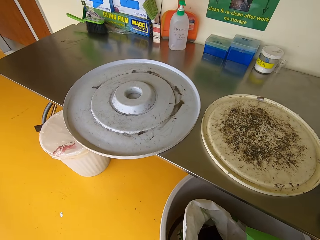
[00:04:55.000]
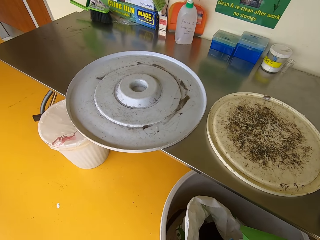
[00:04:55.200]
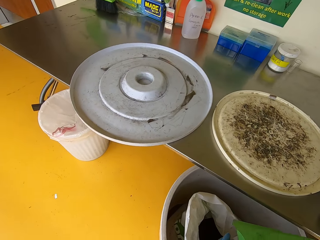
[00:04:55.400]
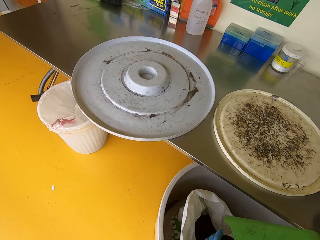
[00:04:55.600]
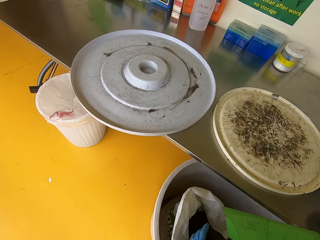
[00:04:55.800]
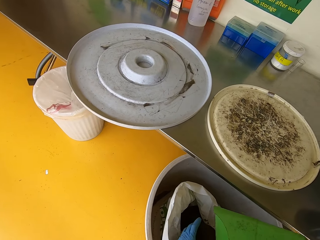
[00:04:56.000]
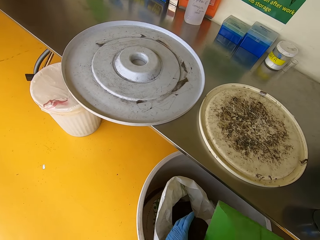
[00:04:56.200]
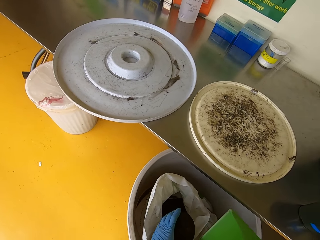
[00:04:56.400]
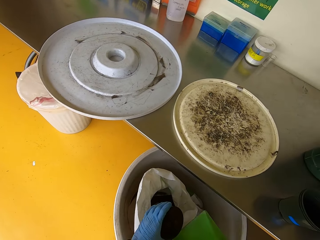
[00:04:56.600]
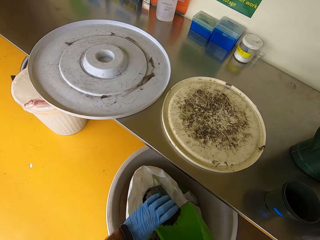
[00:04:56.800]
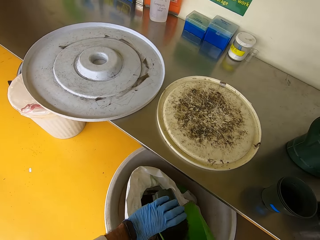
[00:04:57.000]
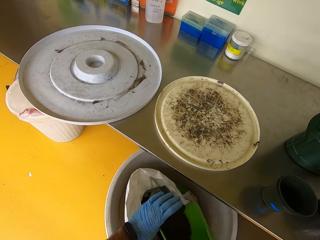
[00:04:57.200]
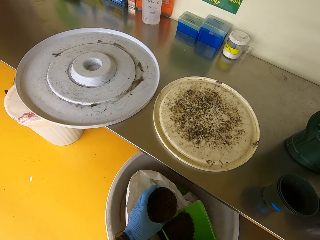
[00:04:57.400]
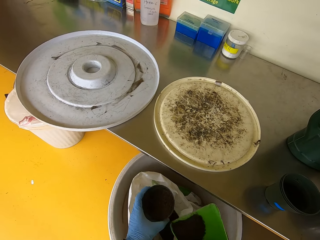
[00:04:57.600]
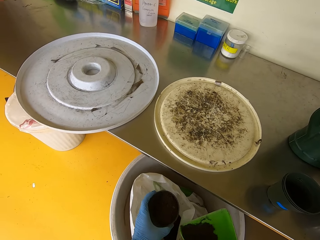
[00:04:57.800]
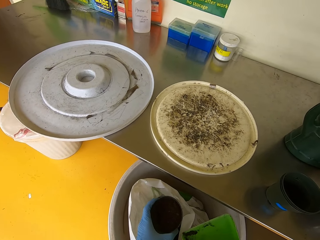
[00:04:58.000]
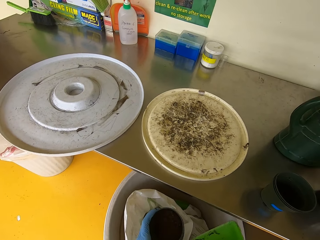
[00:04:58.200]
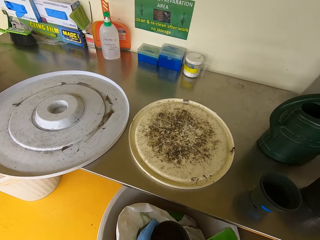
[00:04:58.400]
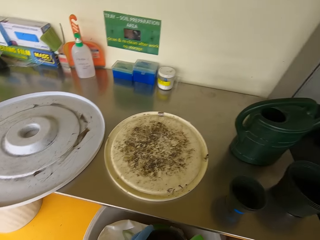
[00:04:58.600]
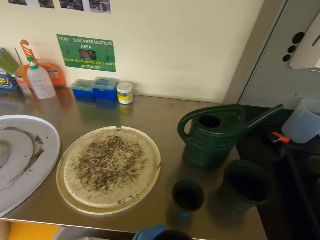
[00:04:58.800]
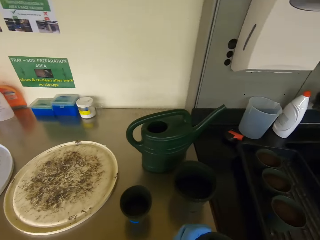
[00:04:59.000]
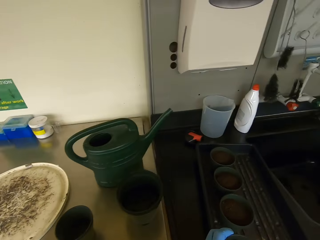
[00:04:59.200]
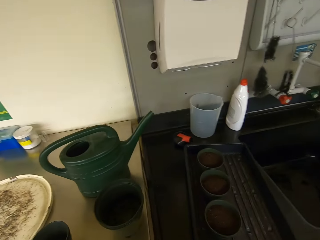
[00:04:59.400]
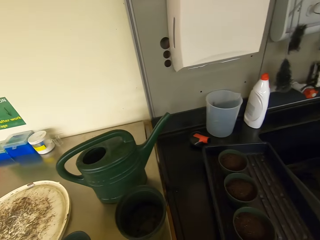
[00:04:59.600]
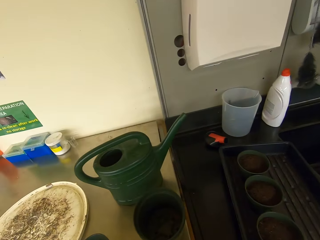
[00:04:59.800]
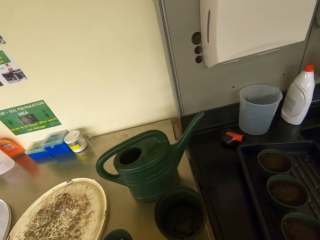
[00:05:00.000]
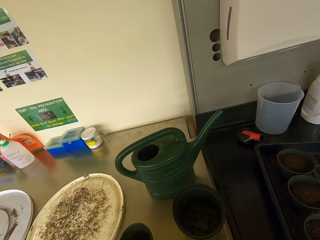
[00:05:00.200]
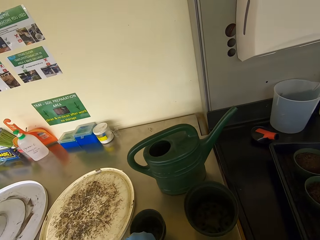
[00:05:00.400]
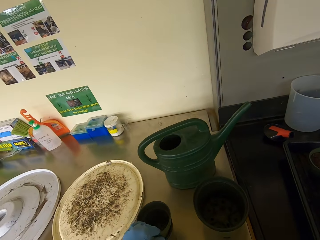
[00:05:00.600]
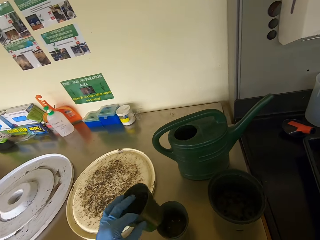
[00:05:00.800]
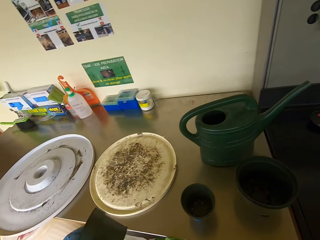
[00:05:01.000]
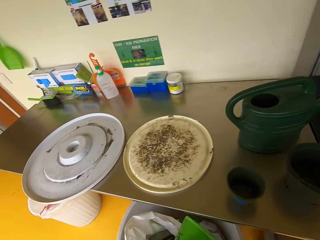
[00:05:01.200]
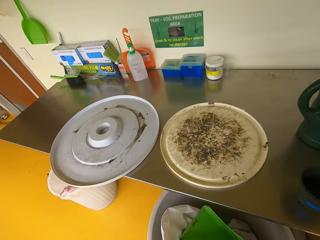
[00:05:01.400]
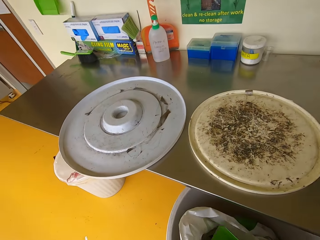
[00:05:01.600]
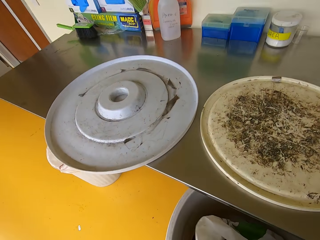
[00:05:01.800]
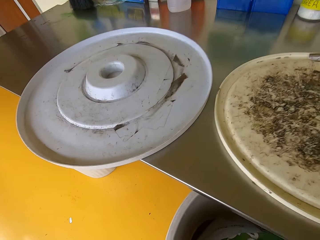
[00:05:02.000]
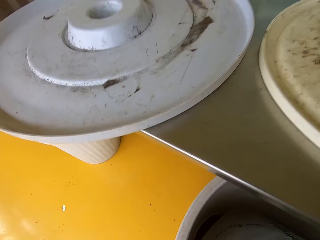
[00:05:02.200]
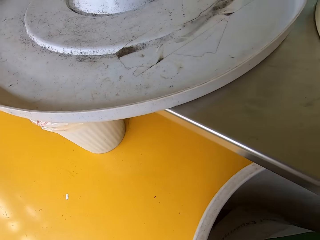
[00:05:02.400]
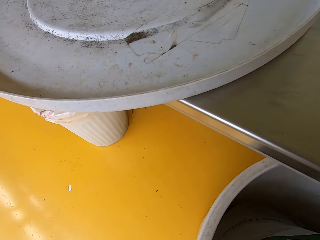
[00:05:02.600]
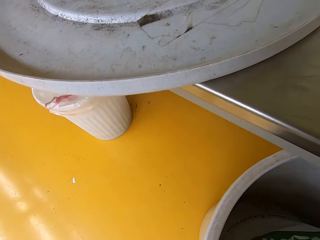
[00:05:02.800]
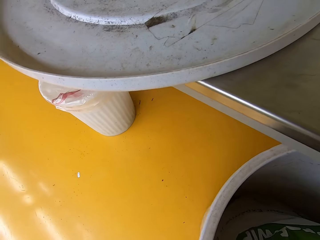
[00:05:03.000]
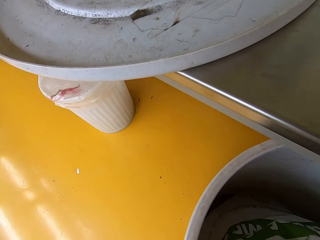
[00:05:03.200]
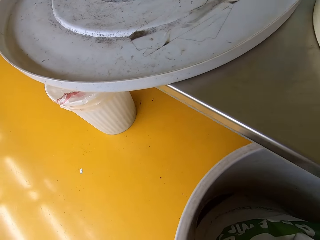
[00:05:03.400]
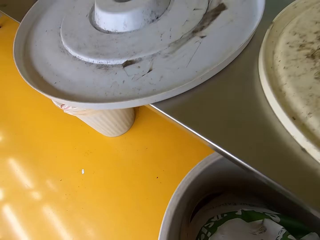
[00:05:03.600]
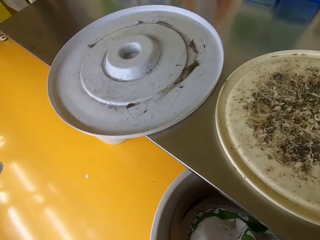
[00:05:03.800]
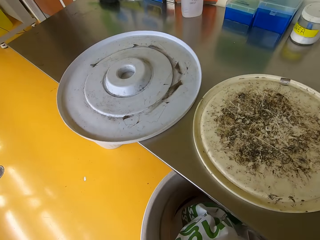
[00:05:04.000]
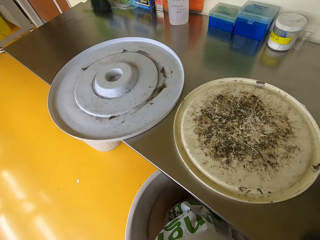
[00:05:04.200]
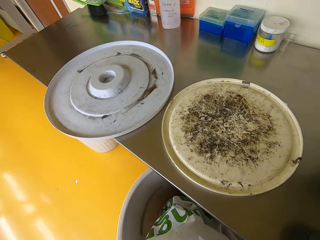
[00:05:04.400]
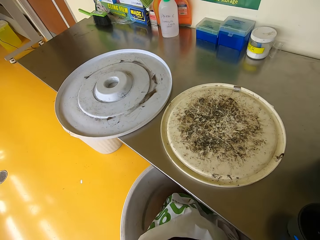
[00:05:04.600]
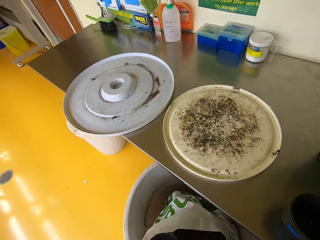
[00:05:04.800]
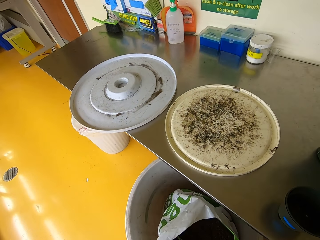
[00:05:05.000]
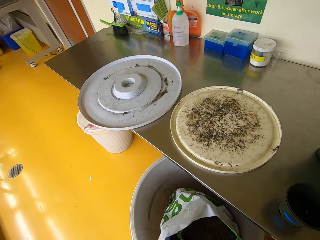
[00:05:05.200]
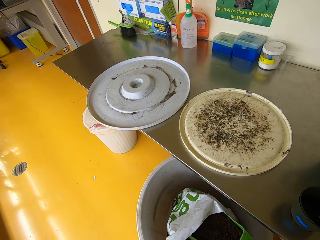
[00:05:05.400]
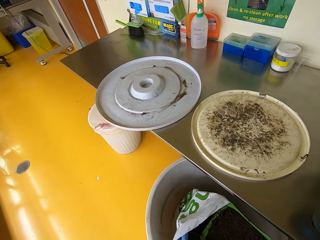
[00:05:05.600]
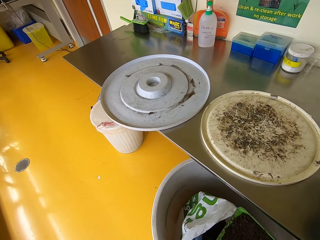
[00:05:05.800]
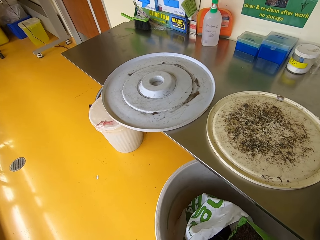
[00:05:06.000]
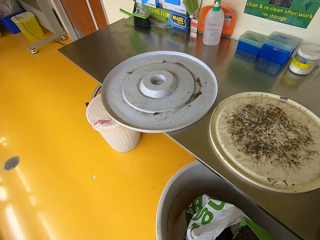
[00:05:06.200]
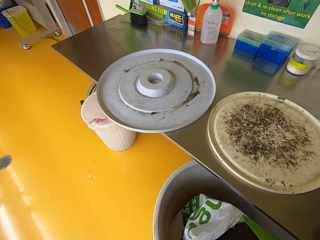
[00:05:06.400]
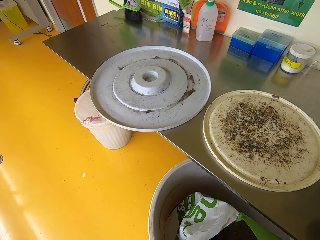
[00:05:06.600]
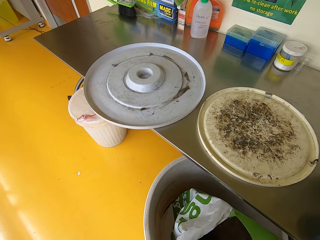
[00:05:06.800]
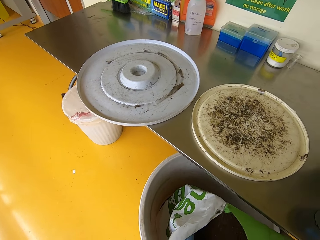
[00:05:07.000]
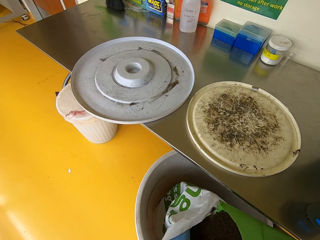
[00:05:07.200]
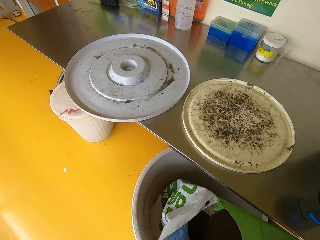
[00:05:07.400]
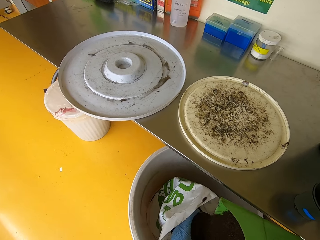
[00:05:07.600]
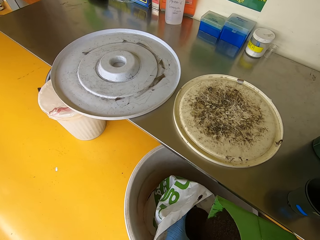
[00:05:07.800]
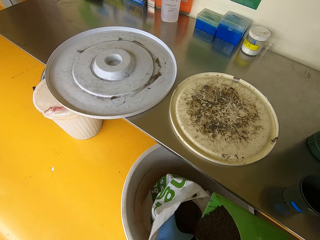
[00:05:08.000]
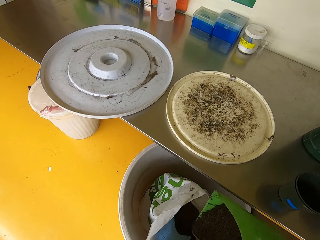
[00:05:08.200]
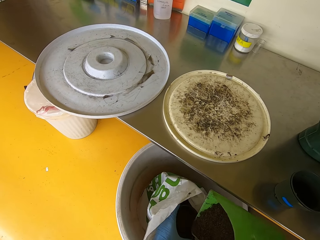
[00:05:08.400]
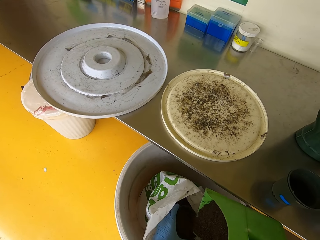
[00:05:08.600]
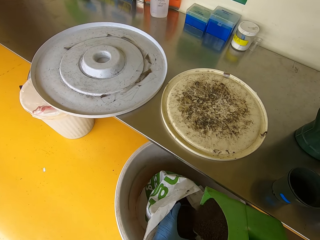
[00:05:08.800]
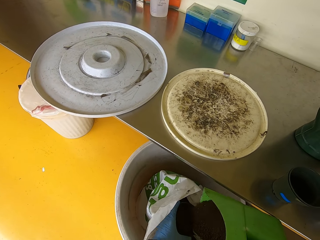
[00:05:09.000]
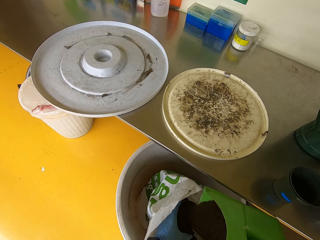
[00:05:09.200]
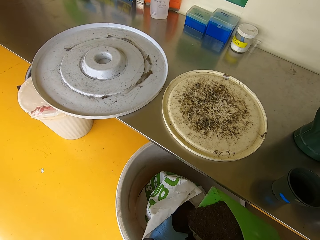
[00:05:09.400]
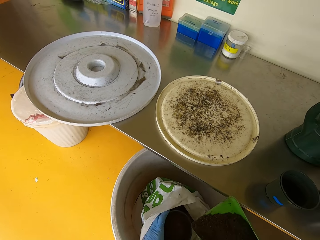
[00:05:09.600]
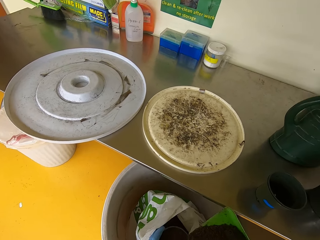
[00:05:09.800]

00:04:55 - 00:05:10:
The camera wearer pours soil in the plastic pot. They put soil in a bucket. They place the plastic pot on a tray. They pick up a plastic pot. They pour soil in the plastic pot.

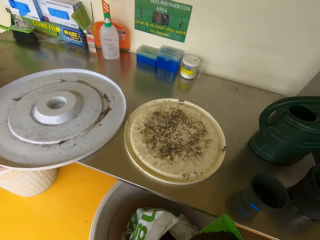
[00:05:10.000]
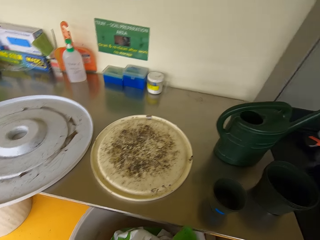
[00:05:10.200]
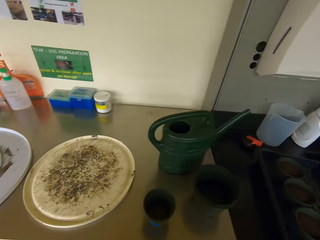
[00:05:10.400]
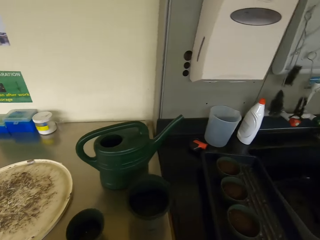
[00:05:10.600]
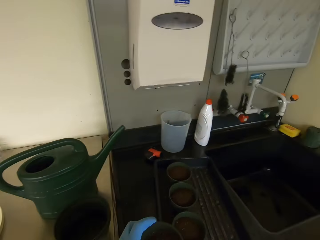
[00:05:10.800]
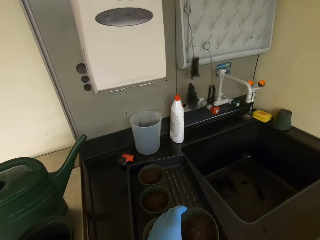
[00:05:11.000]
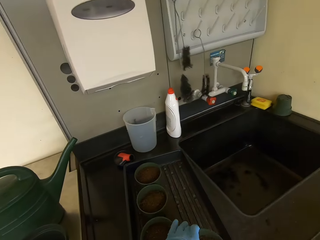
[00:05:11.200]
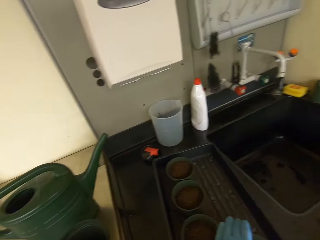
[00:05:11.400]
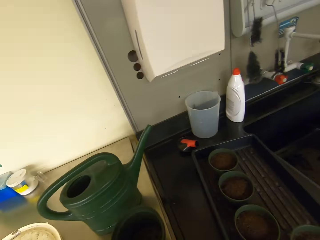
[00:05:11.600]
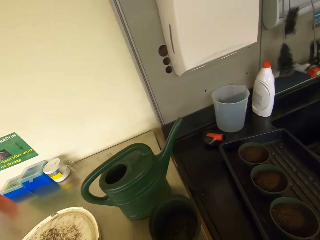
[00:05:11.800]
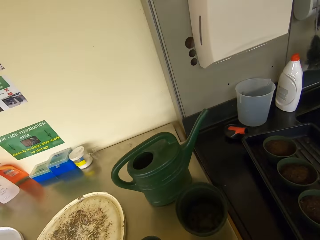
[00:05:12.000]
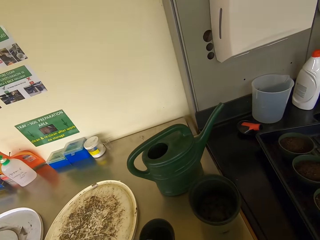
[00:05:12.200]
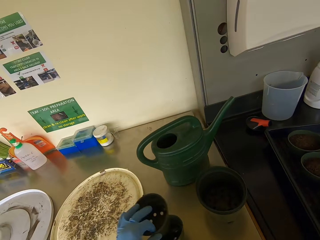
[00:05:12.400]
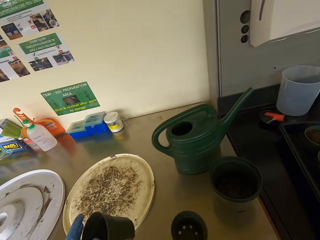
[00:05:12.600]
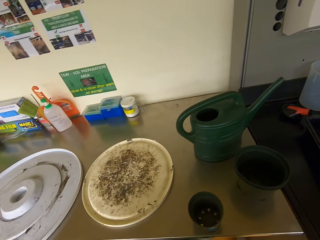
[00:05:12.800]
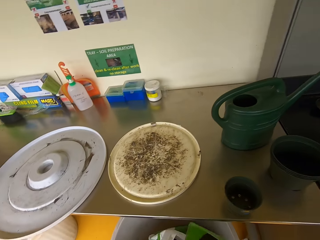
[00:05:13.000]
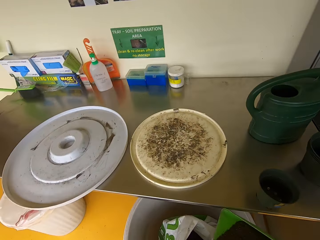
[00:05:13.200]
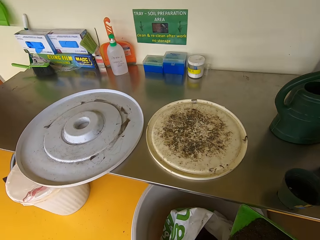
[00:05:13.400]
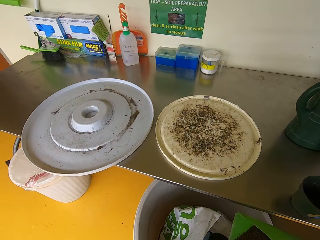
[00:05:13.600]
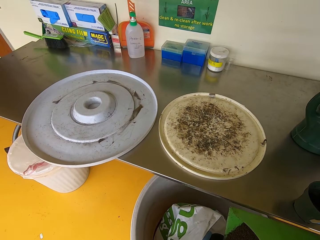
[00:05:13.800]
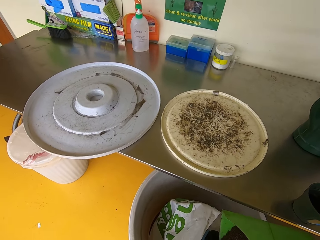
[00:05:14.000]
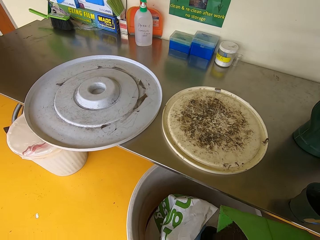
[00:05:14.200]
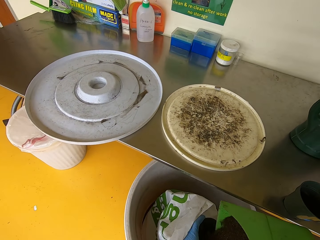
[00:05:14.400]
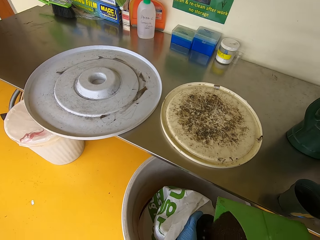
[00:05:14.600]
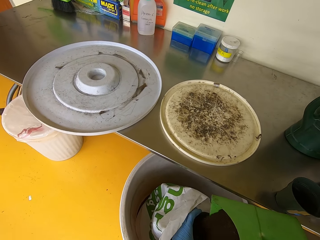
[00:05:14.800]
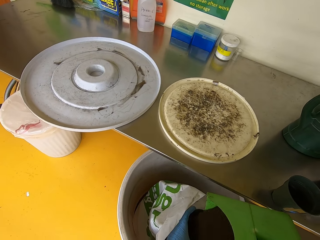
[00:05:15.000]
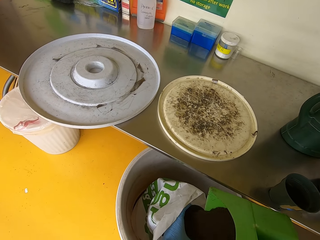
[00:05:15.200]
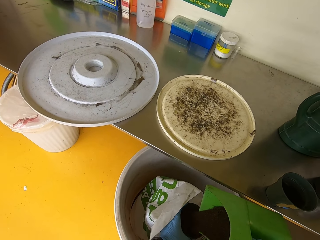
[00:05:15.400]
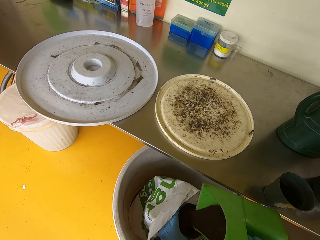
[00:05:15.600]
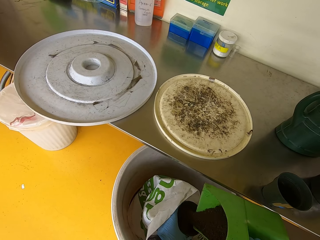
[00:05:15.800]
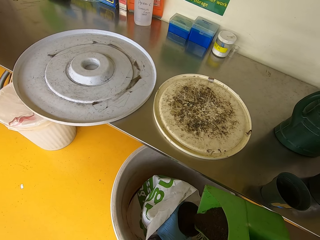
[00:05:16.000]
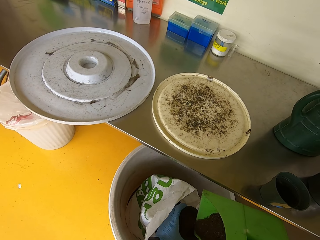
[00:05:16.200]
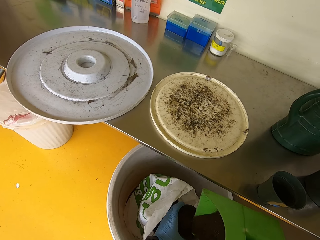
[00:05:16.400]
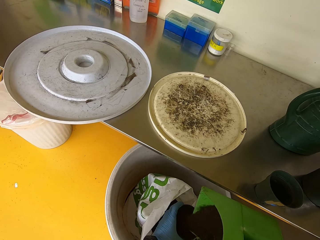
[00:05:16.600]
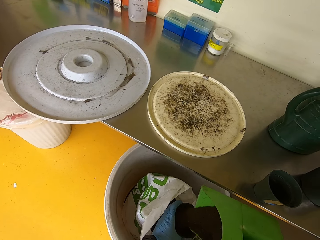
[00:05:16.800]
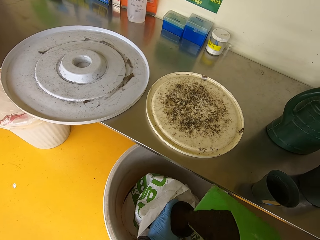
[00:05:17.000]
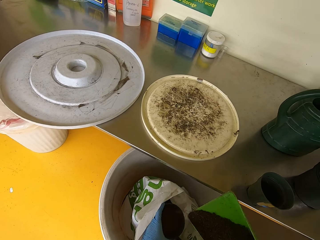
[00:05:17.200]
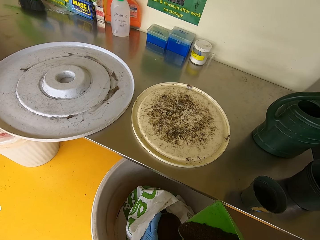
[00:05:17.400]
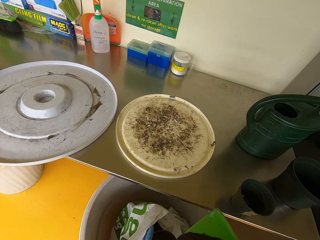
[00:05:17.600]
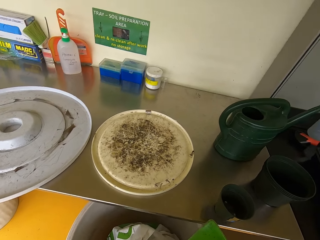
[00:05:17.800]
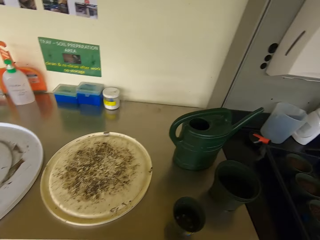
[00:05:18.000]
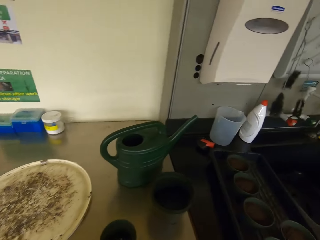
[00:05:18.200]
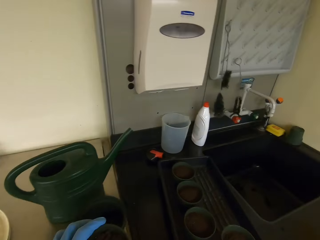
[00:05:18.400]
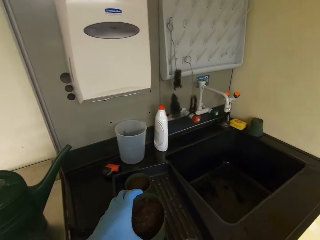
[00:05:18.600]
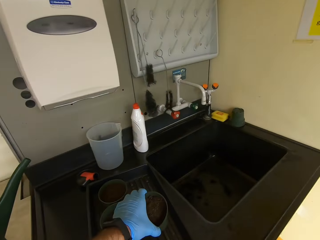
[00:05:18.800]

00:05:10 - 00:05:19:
The camera wearer puts soil in a tray. They place a plastic pot on the tray. They pick up a plastic pot. They pour soil in the plastic pot.
